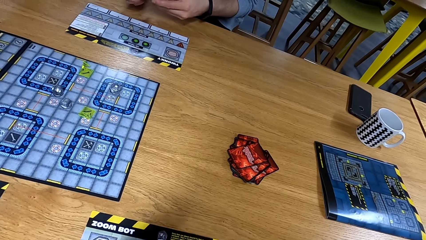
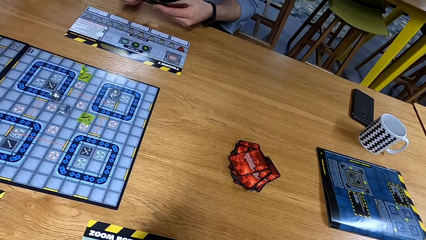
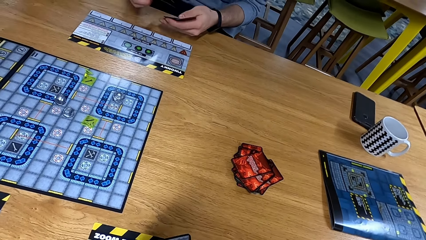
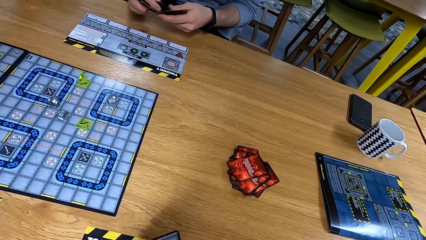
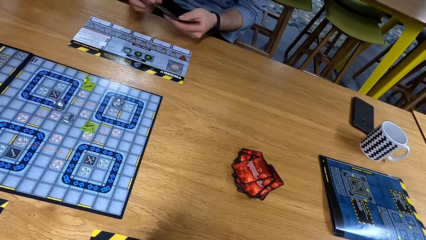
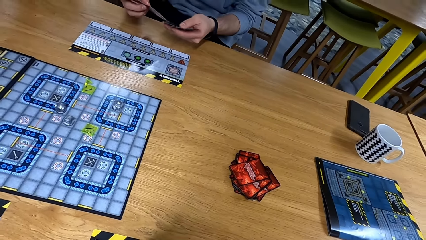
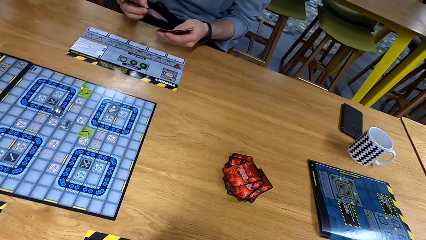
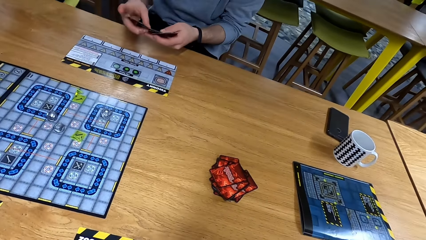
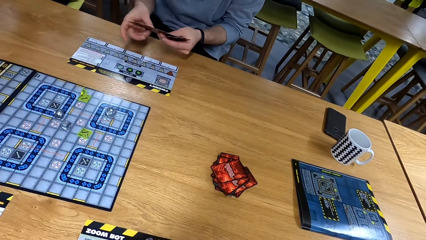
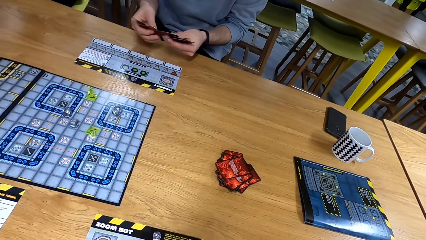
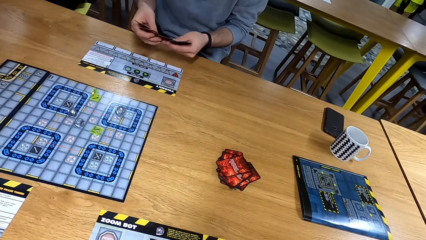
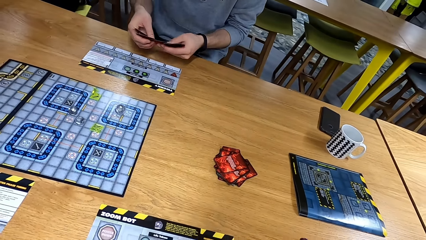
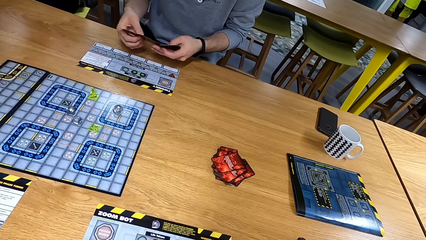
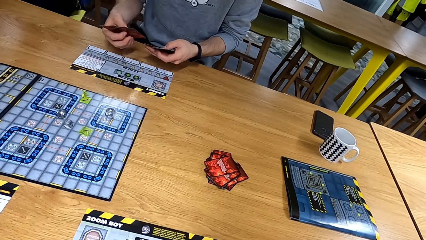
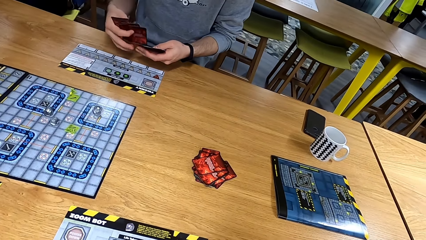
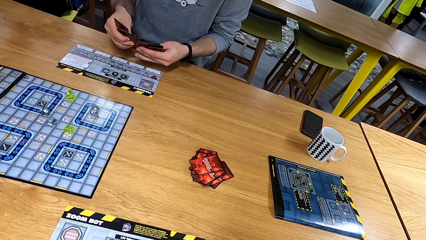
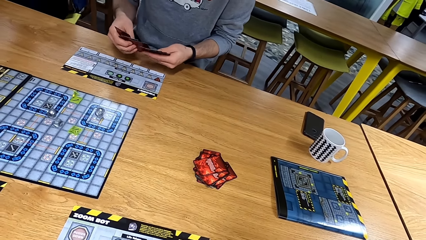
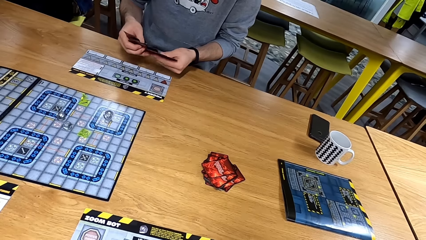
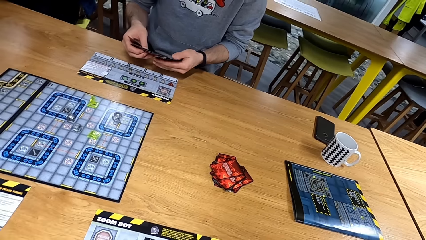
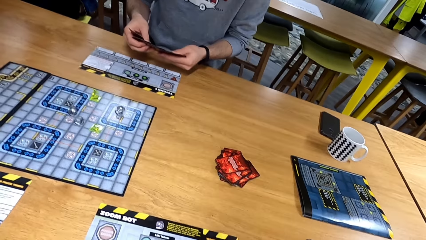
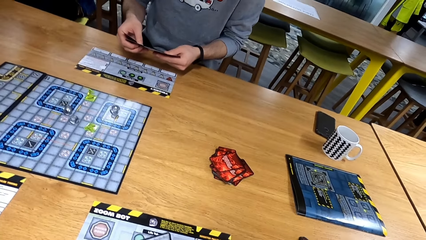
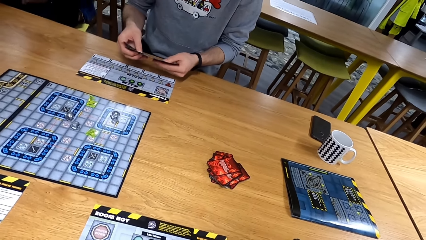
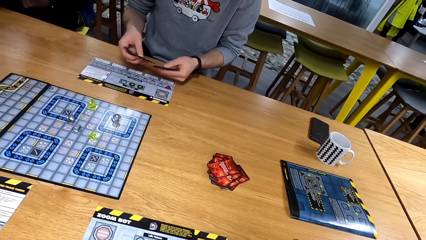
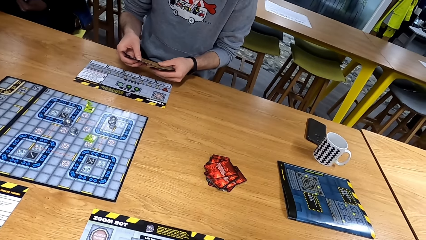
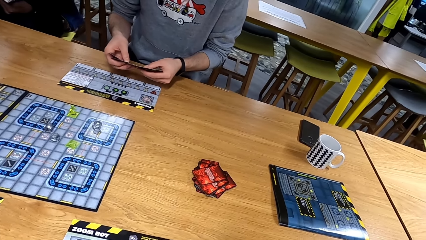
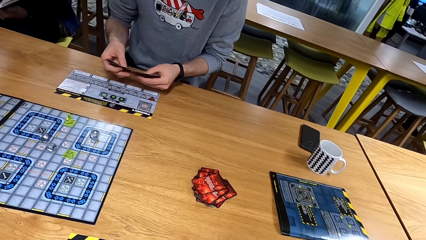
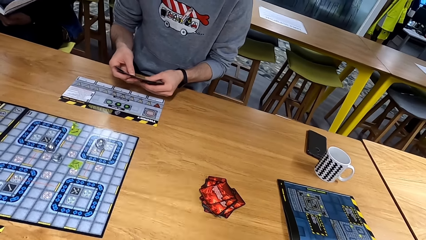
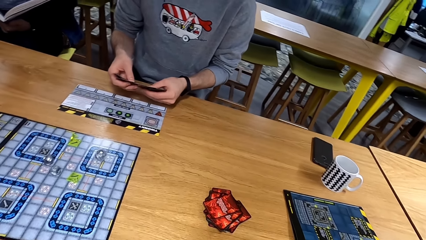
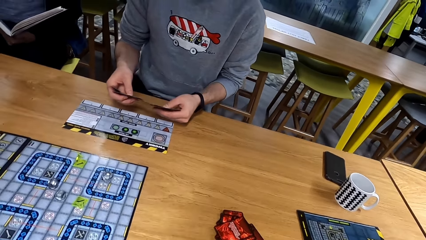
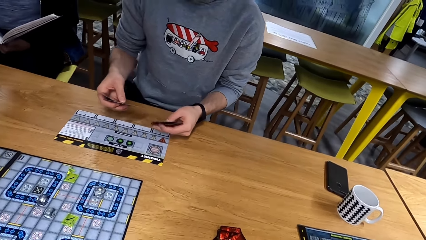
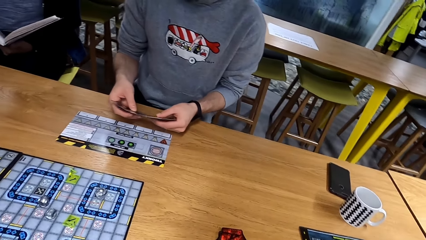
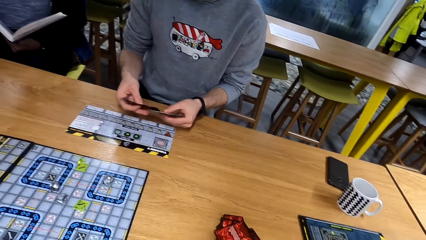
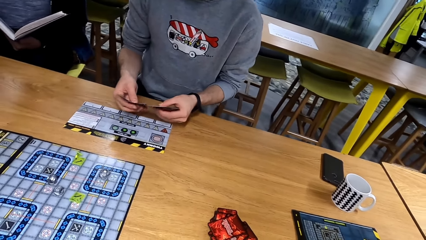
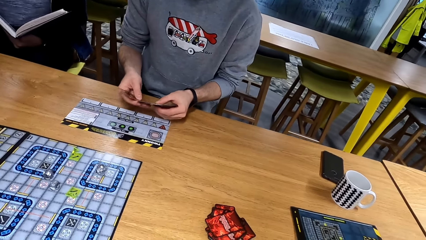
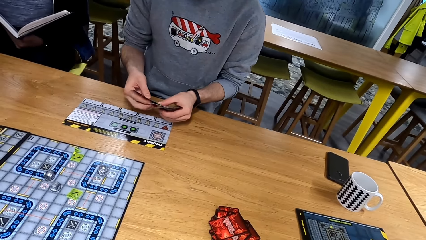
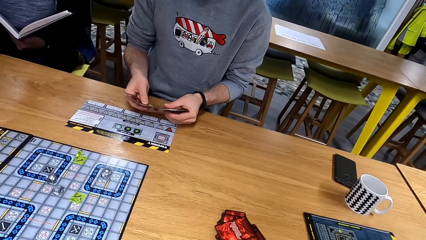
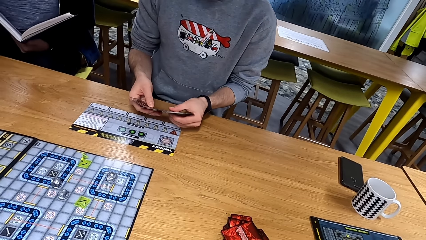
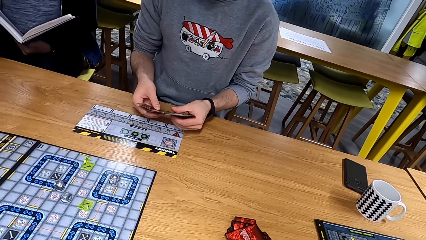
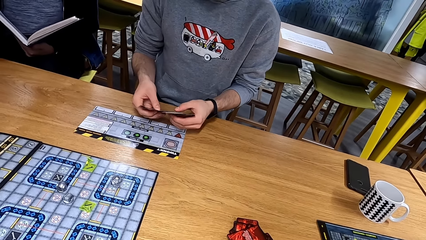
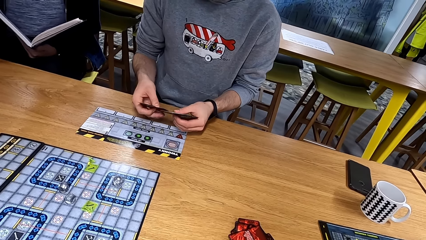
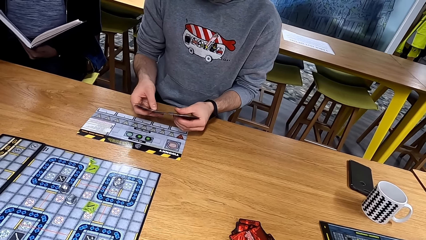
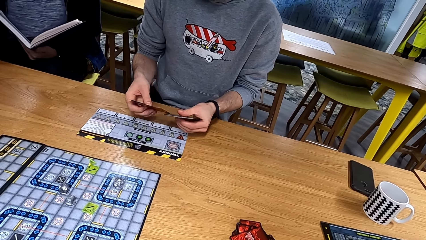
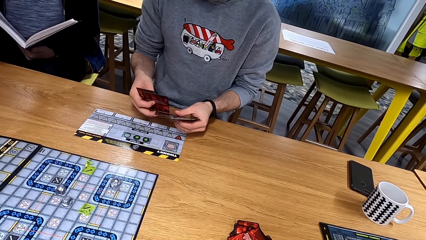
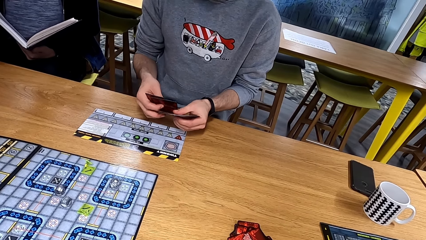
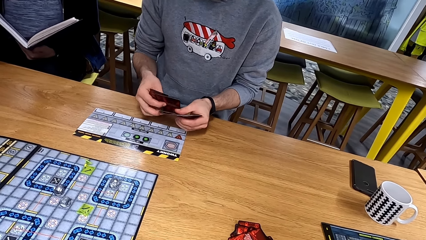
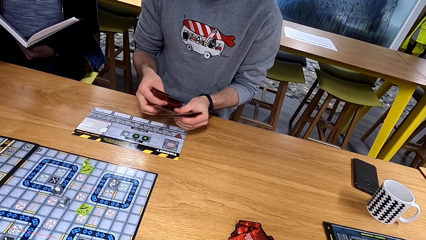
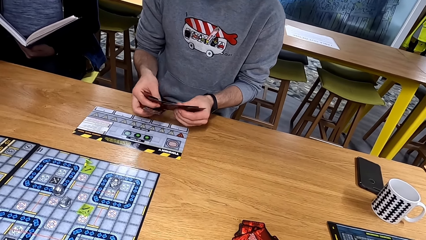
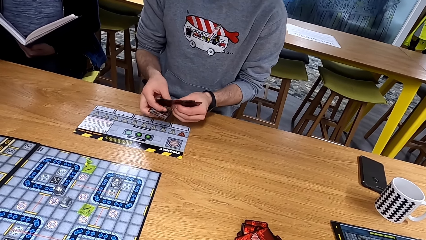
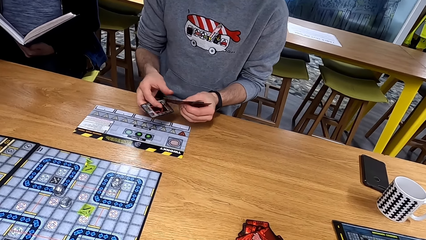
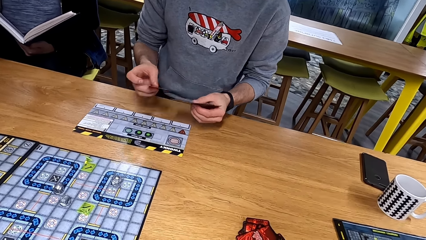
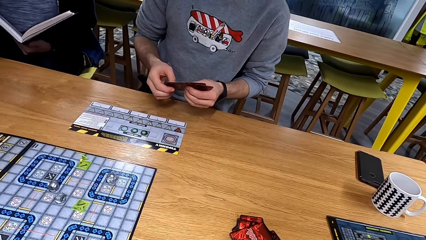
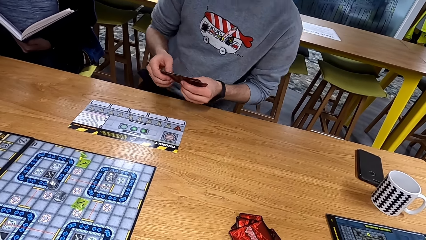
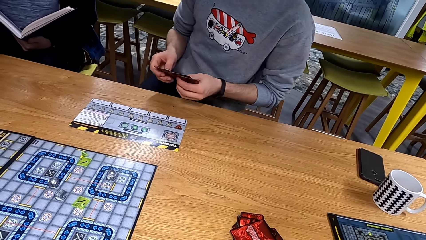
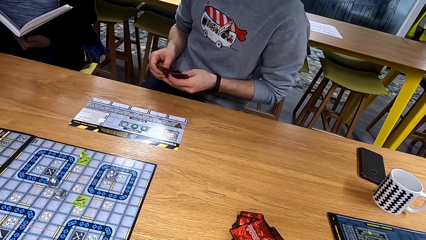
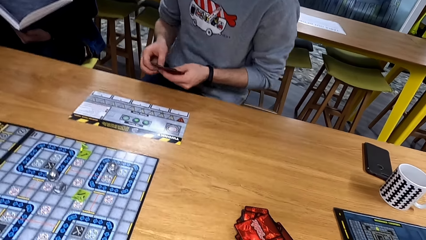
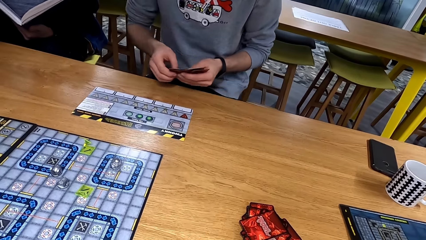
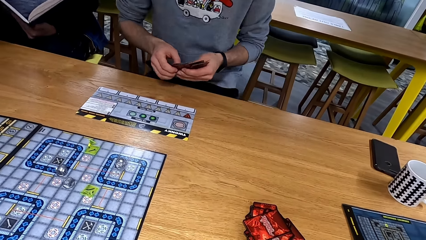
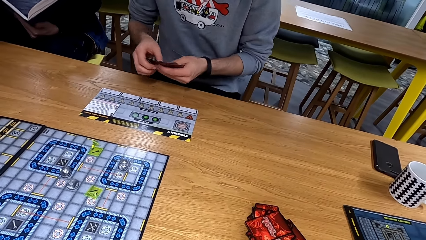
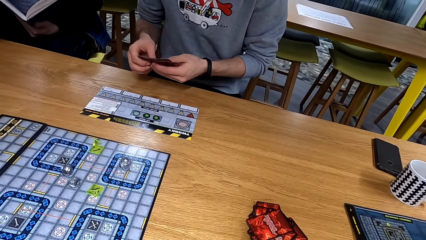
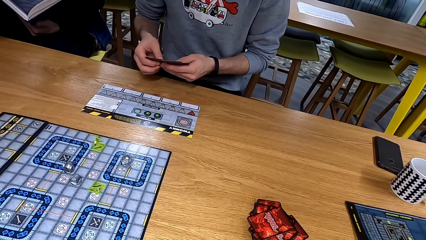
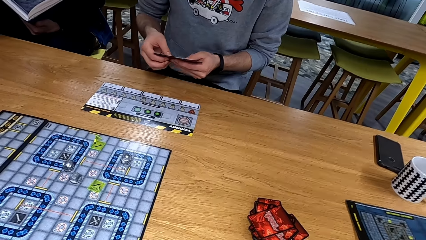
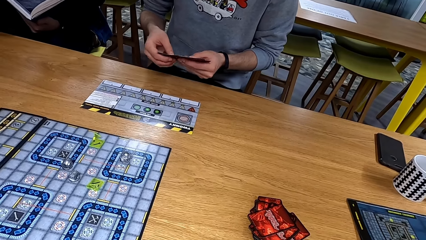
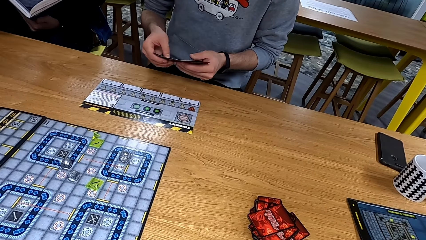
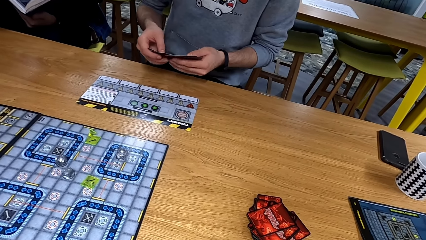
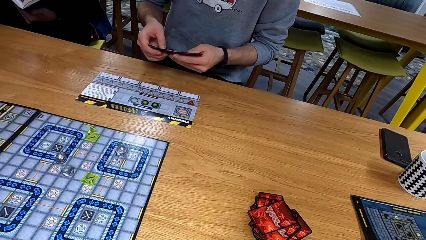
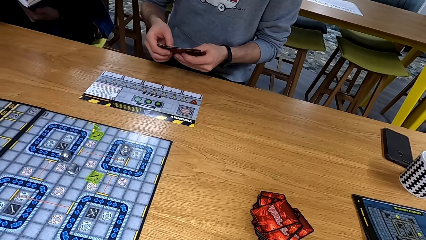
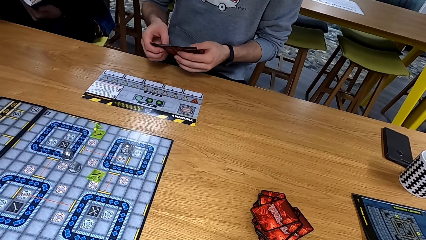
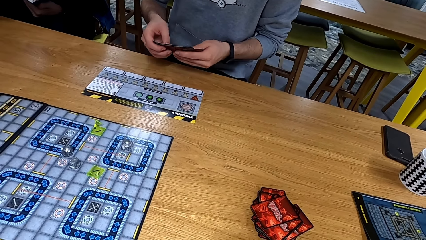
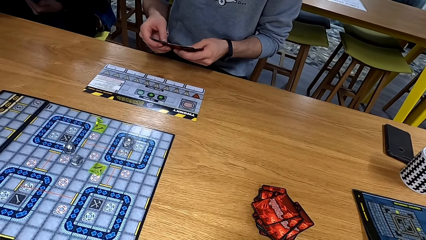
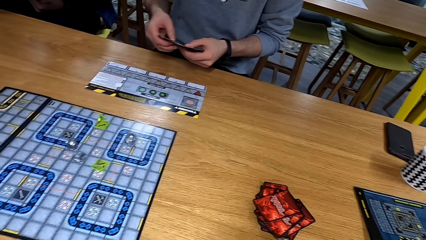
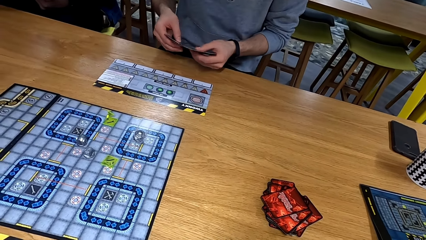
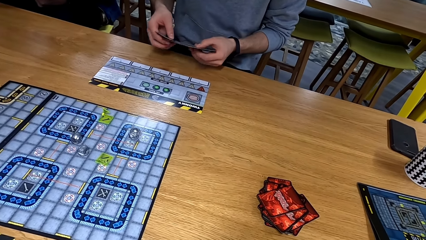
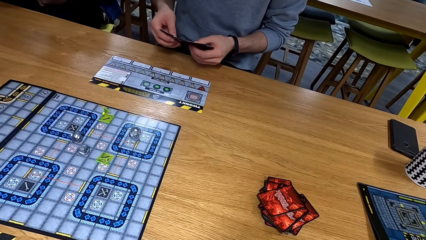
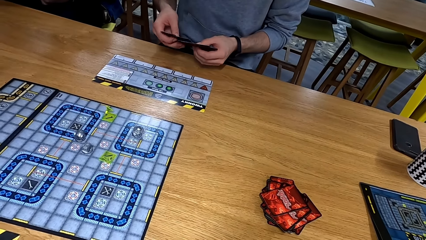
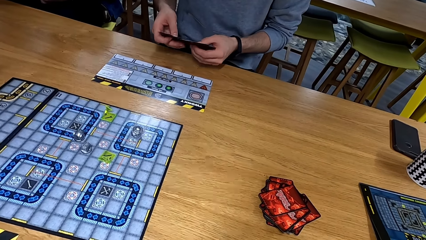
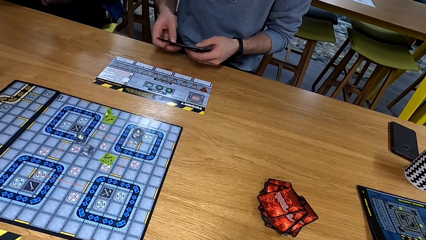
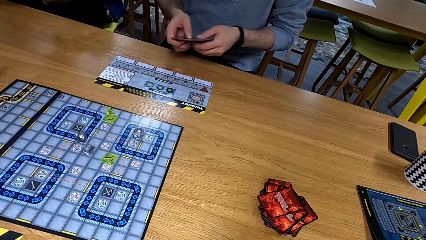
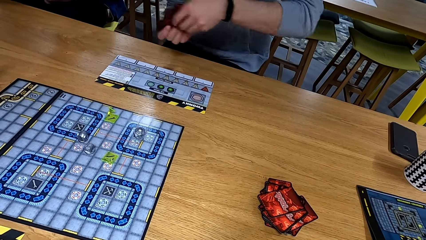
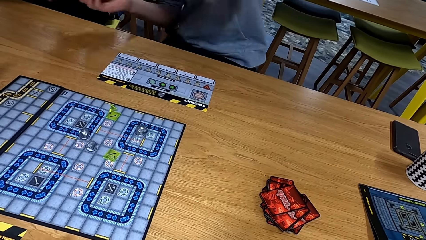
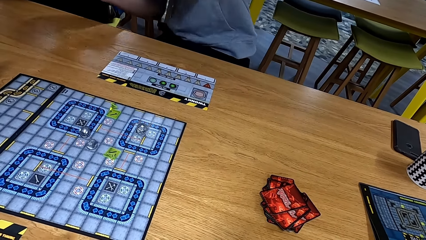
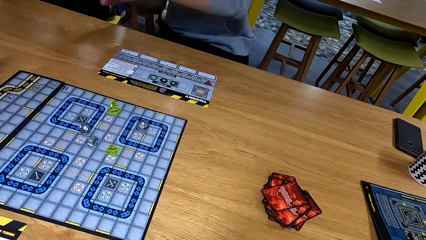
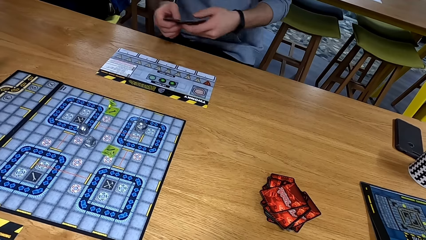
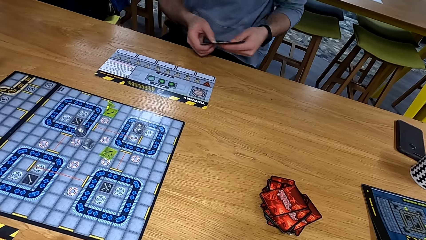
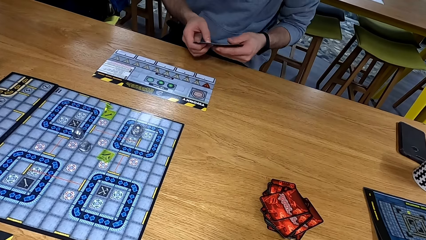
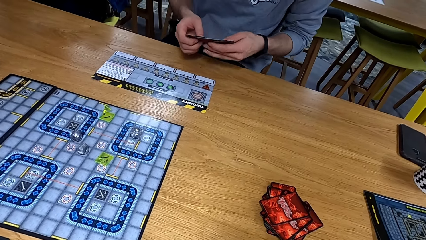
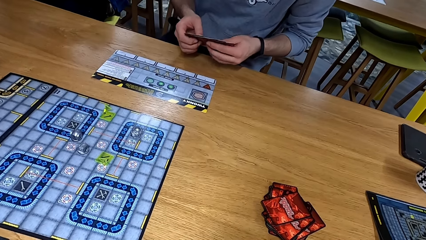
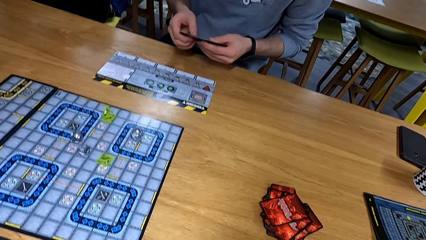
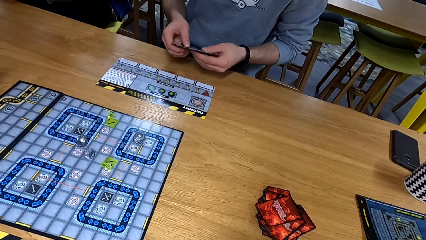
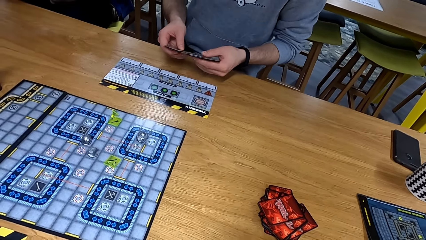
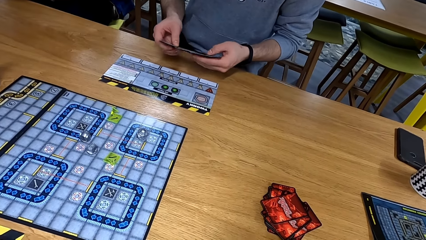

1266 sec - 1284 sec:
A man arranges the cards. The man moves and arranges the cards.
